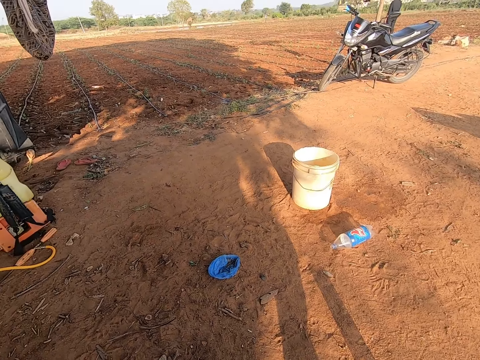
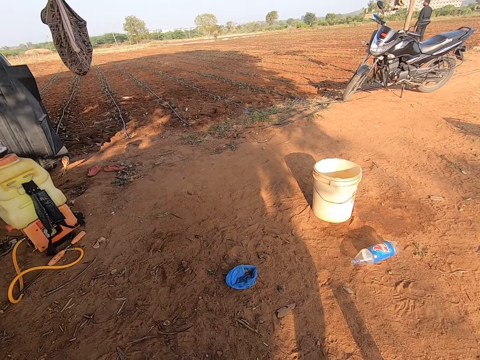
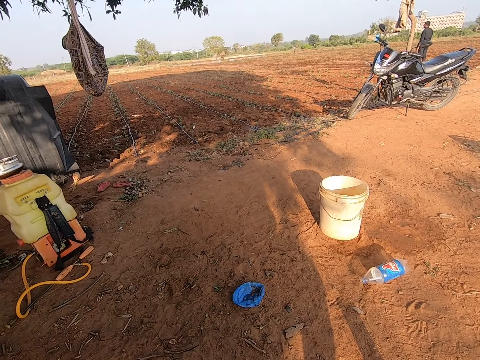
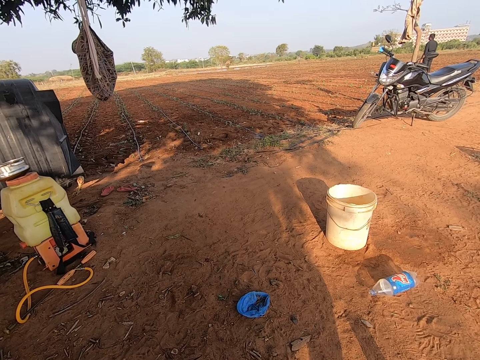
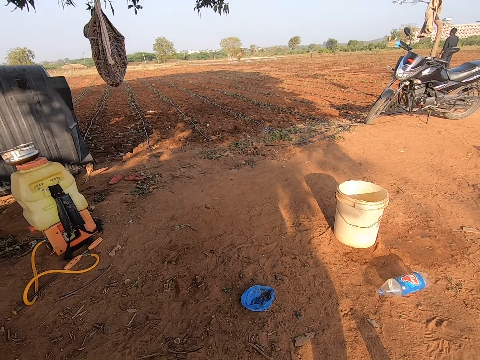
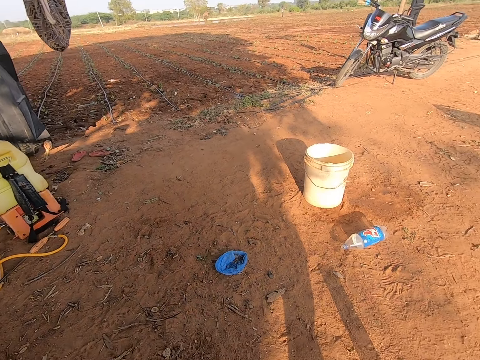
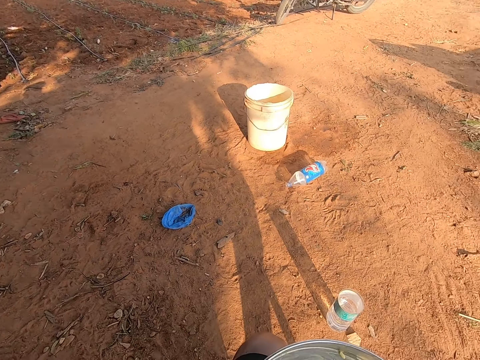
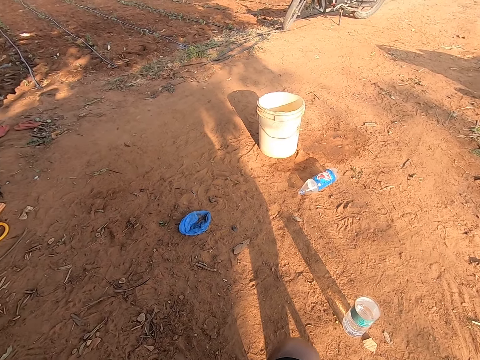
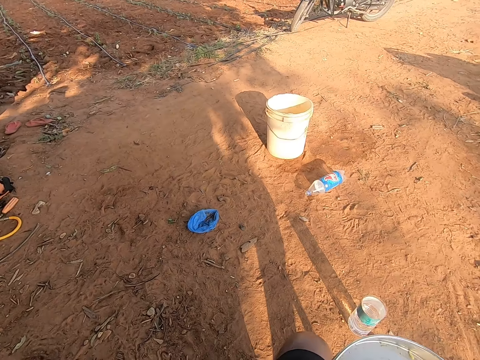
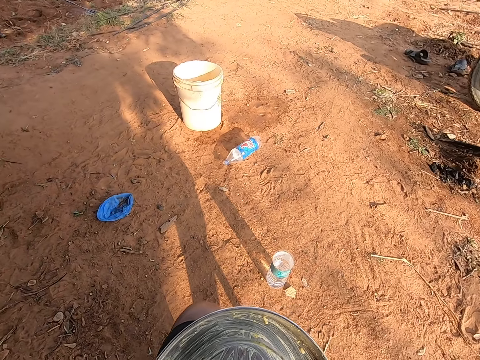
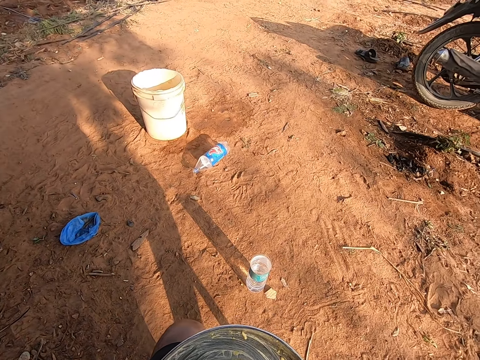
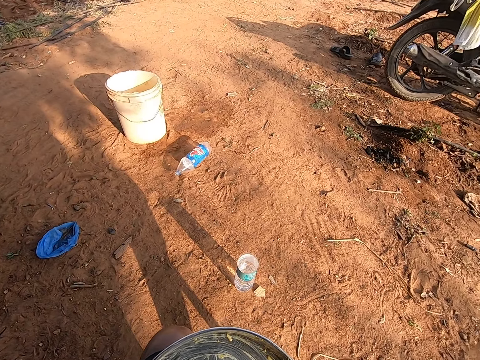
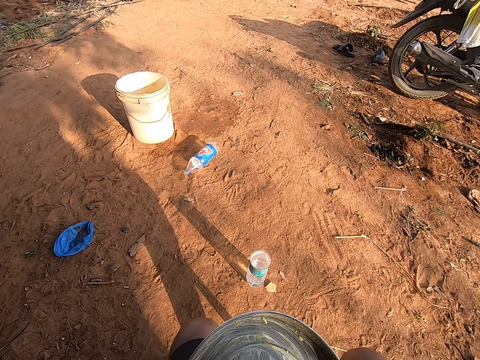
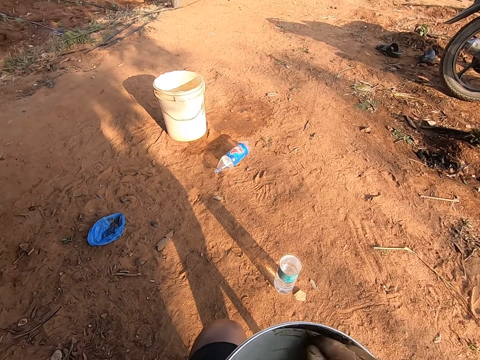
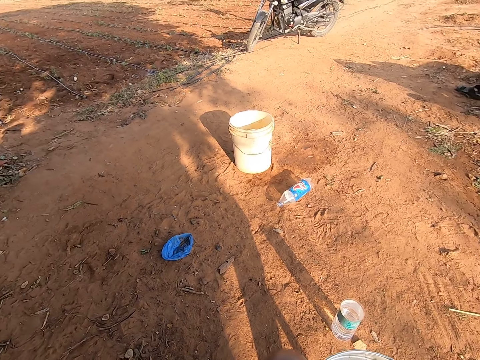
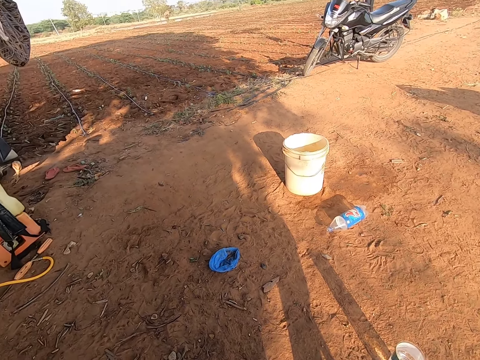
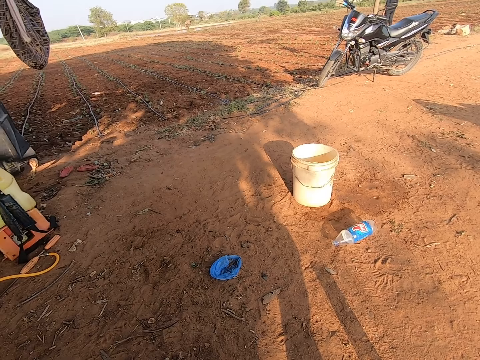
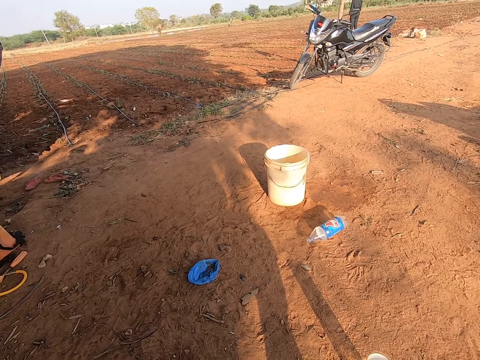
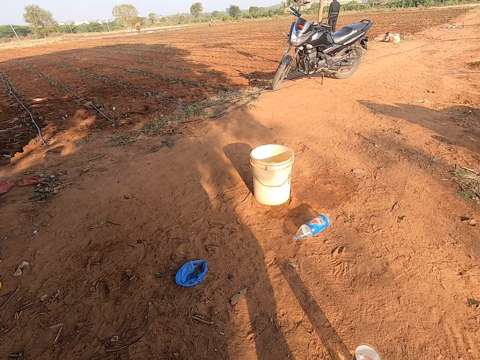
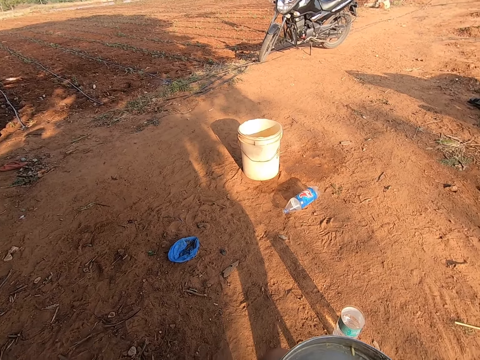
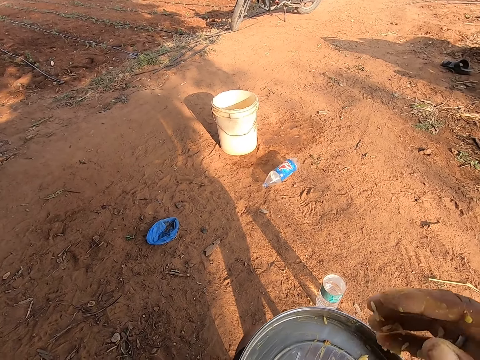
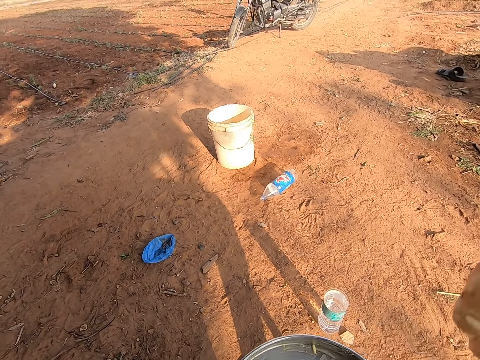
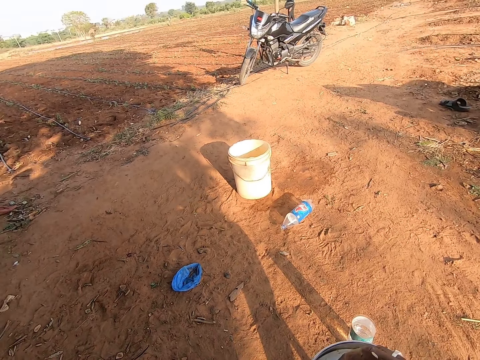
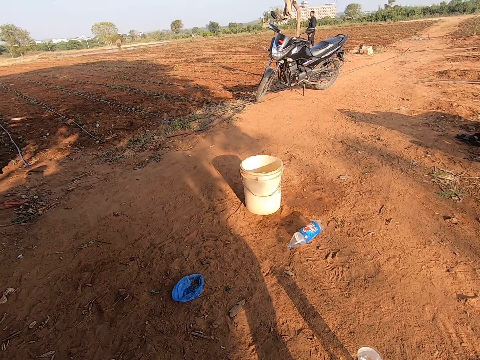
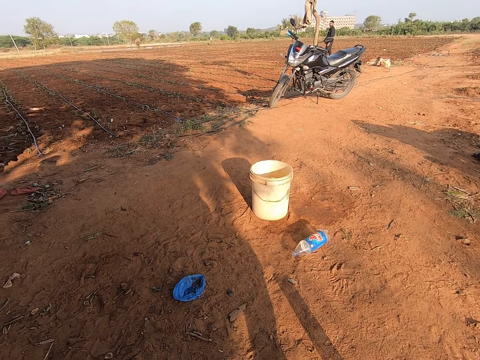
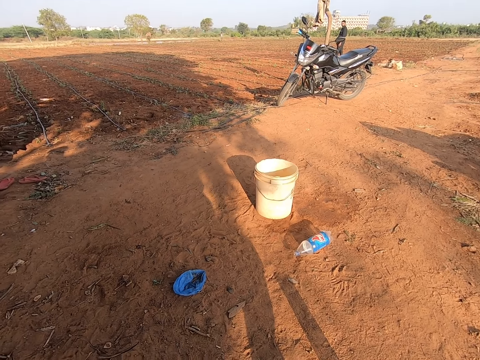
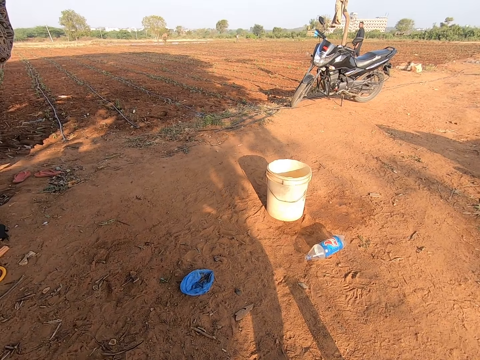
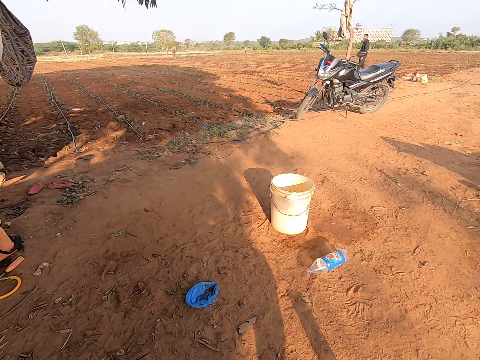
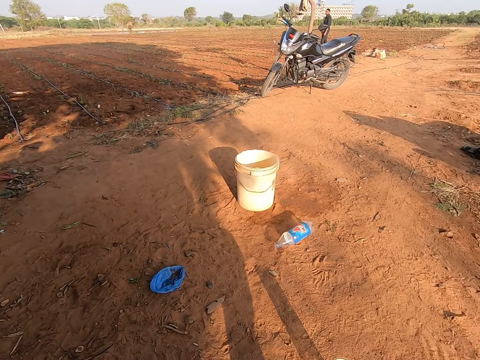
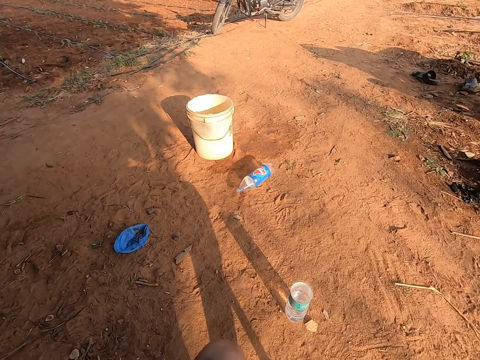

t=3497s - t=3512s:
The camera wearer looks around. He interacts with a man. He talks to the man. He looks around. He eats the food. He scoops rice from a plate in his left hand with his right hand. He looks around. He talks to the man. He eats the food.

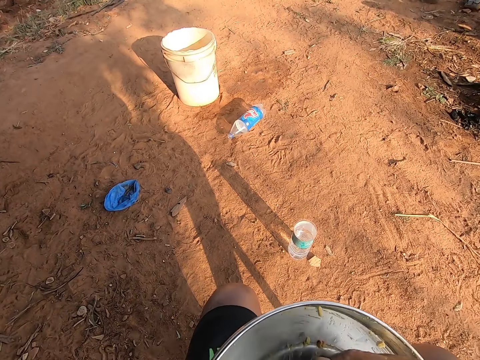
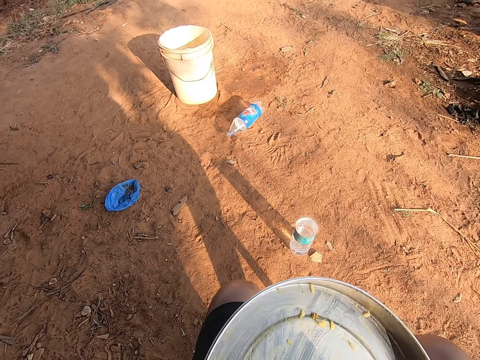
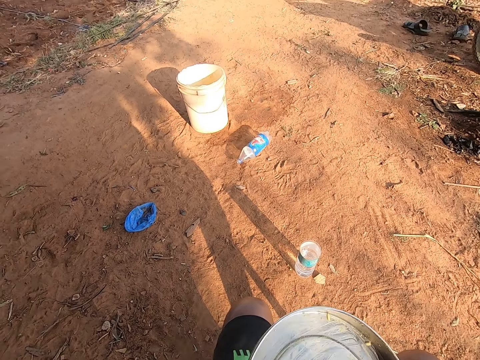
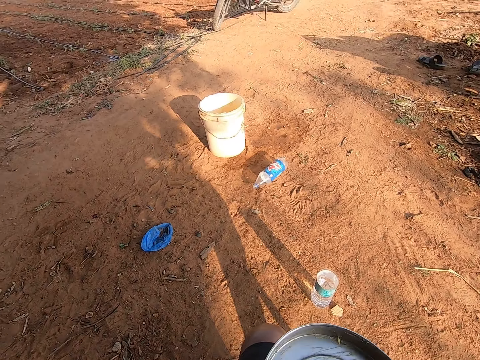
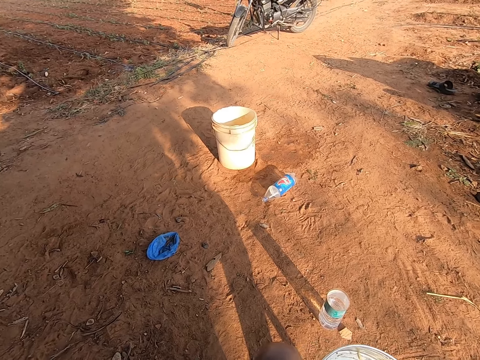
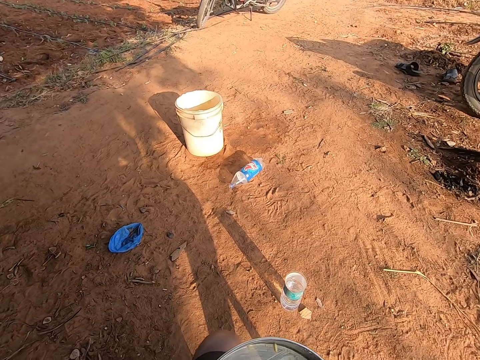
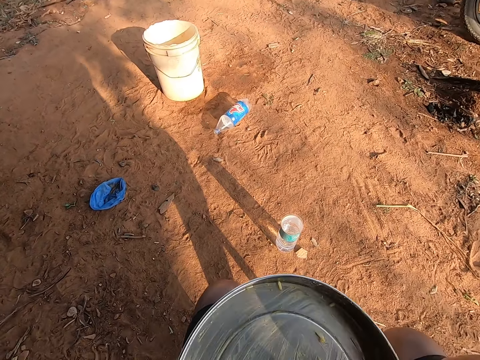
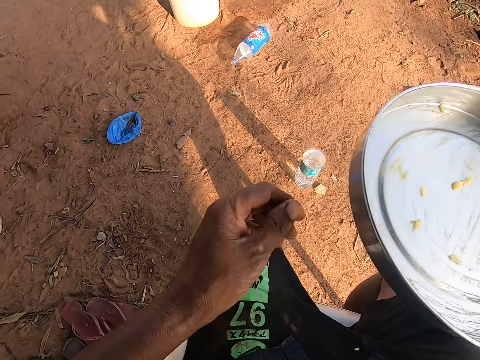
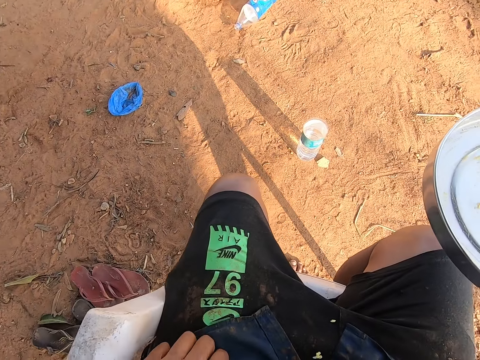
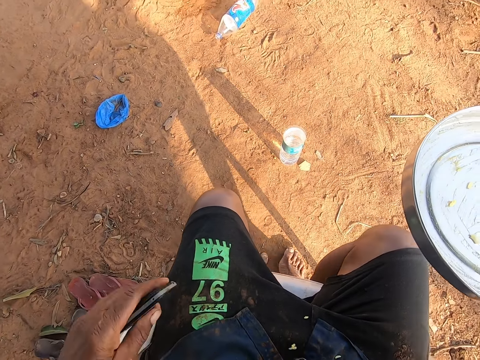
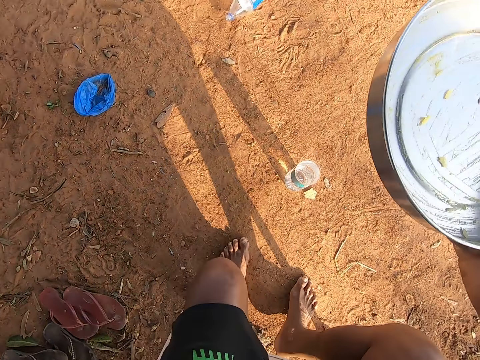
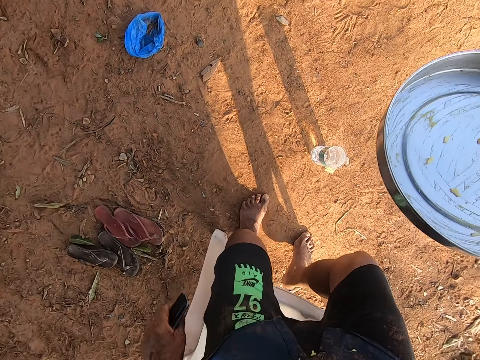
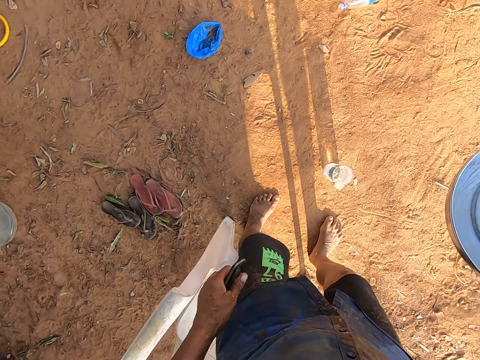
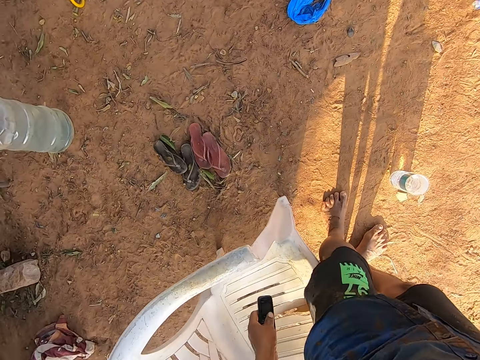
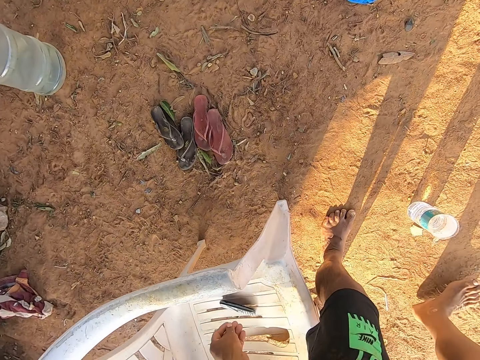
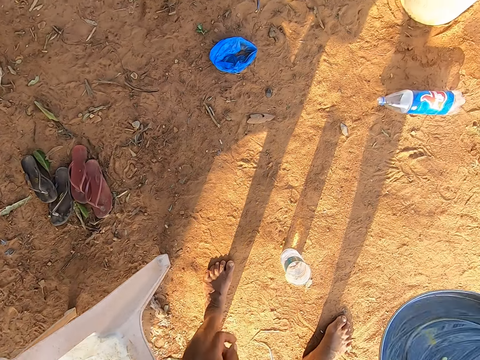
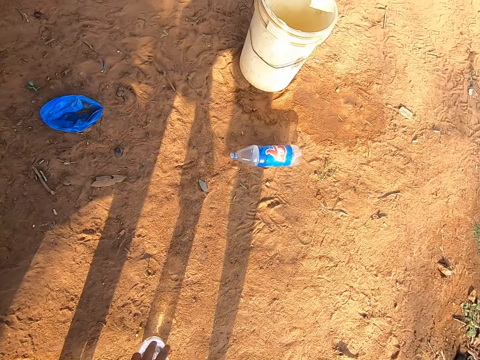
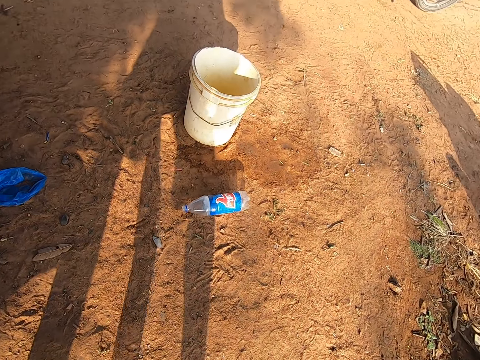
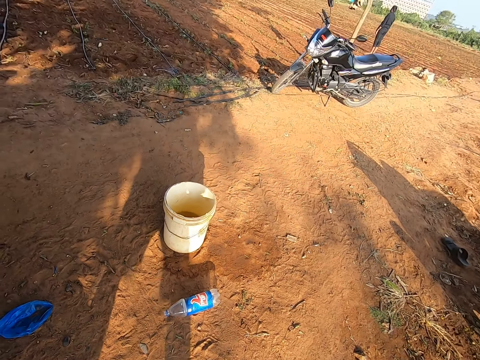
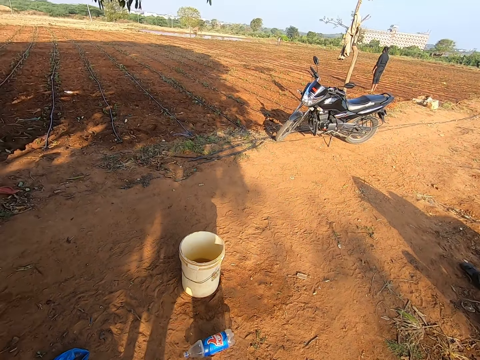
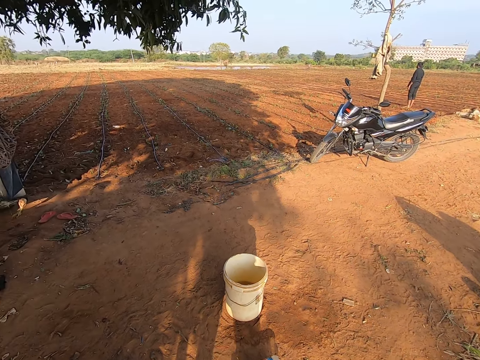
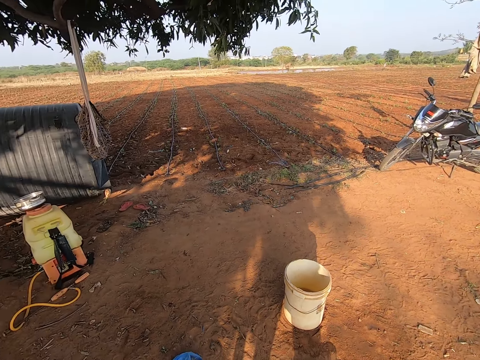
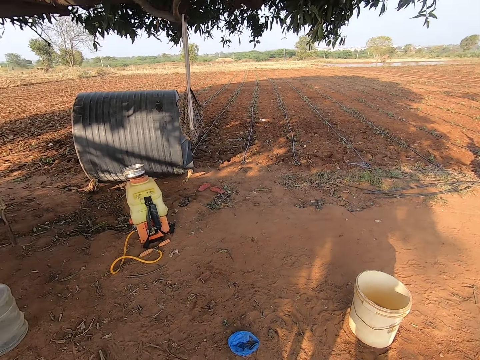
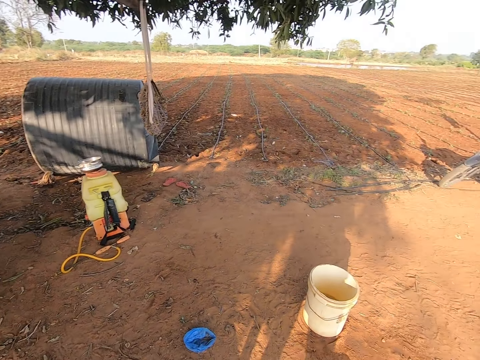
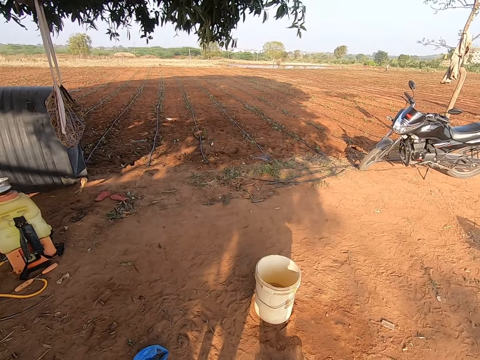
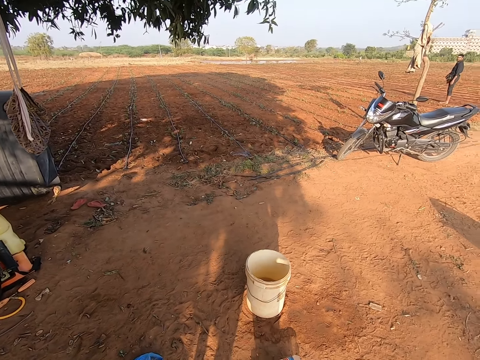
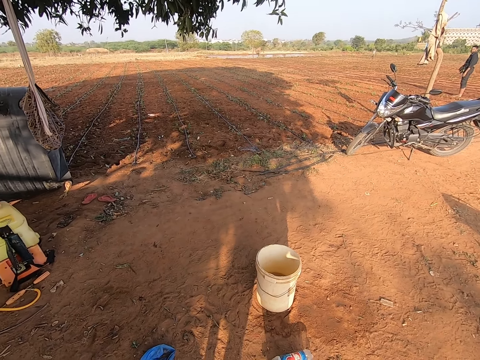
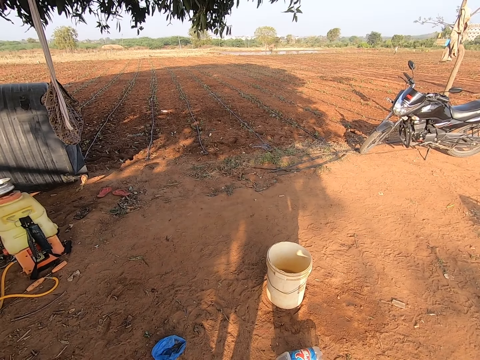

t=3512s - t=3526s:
The camera wearer passes the plate to his right hand. He stands up. He picks up a mobile phone from his lap with his left hand. He throws the phone in his left hand on the chair. He walks. He picks up a bottle of water from the ground with his right hand. He looks around.
